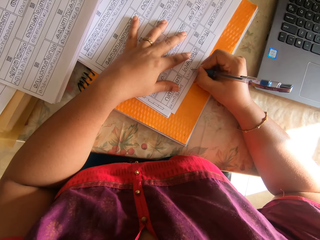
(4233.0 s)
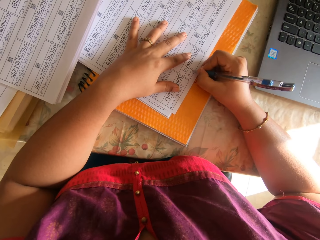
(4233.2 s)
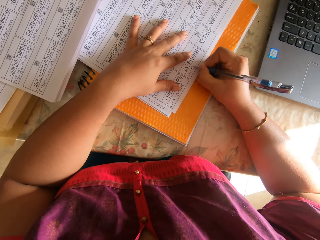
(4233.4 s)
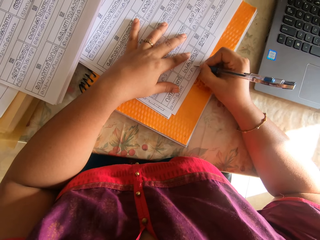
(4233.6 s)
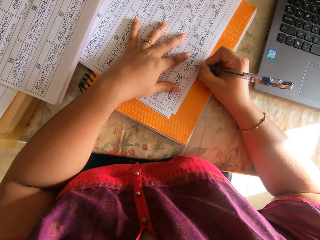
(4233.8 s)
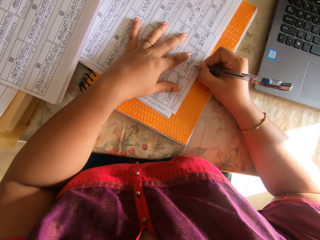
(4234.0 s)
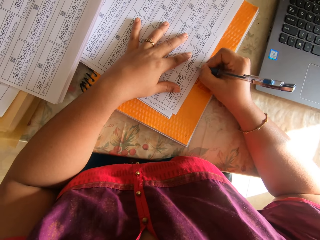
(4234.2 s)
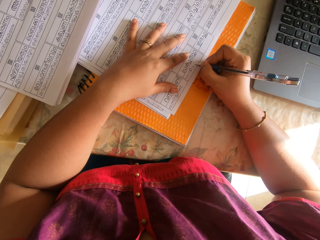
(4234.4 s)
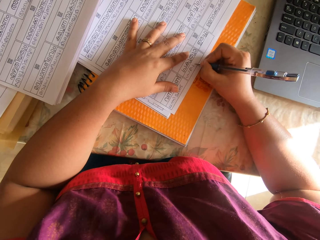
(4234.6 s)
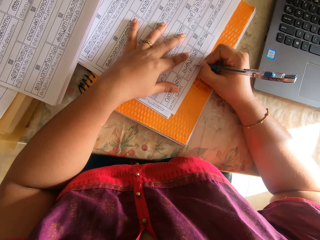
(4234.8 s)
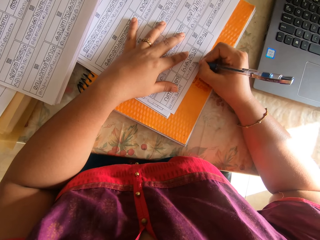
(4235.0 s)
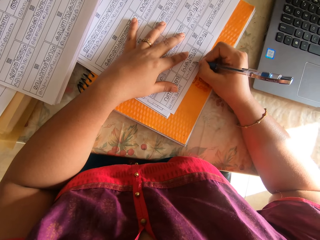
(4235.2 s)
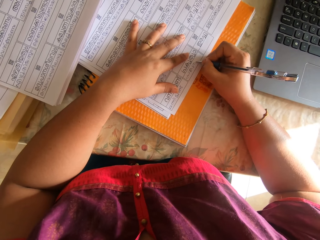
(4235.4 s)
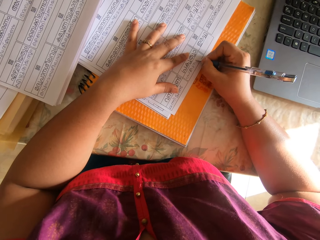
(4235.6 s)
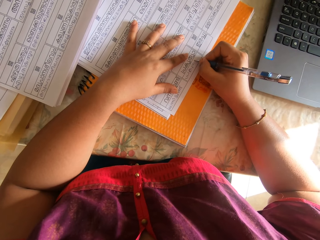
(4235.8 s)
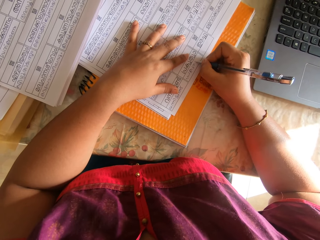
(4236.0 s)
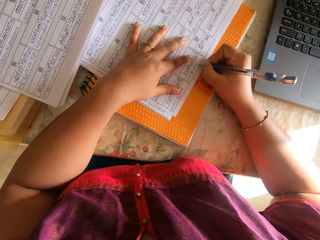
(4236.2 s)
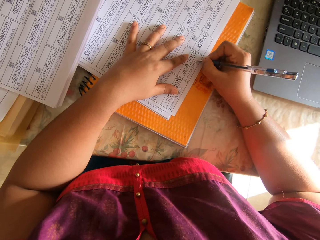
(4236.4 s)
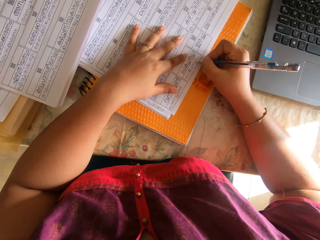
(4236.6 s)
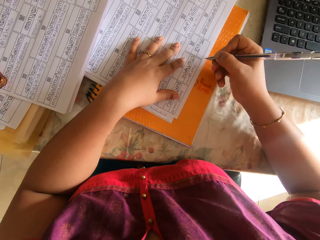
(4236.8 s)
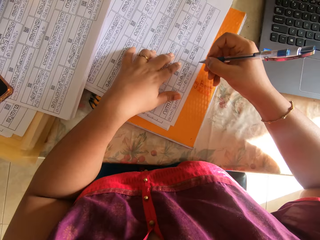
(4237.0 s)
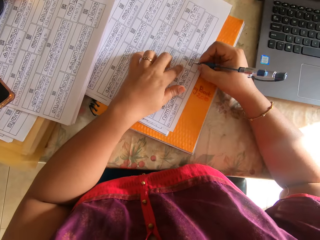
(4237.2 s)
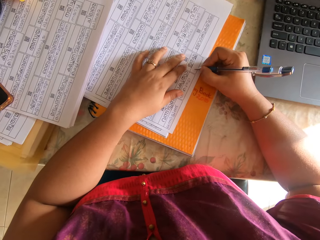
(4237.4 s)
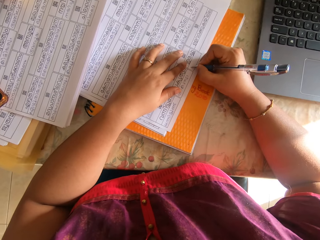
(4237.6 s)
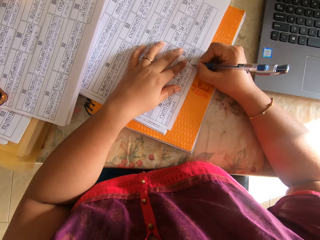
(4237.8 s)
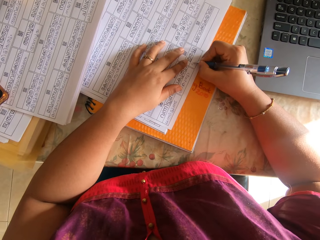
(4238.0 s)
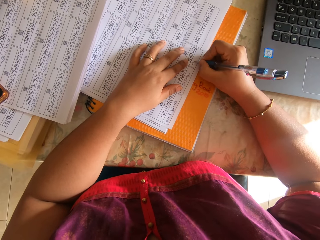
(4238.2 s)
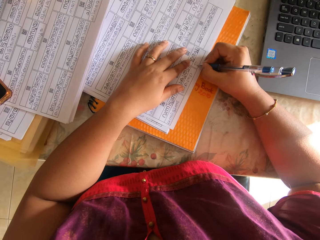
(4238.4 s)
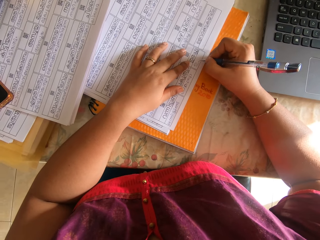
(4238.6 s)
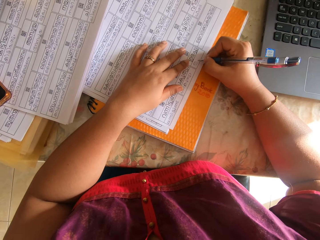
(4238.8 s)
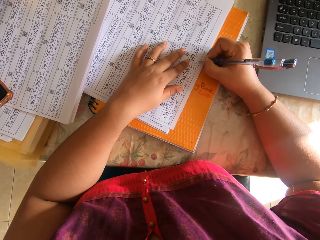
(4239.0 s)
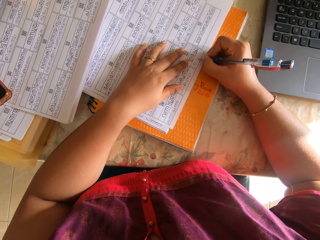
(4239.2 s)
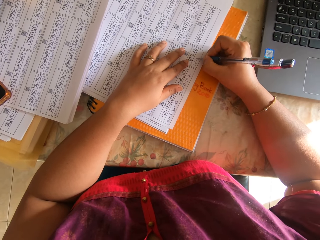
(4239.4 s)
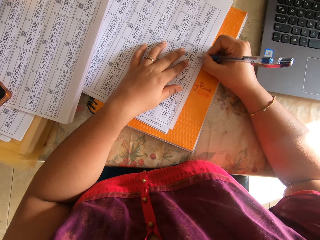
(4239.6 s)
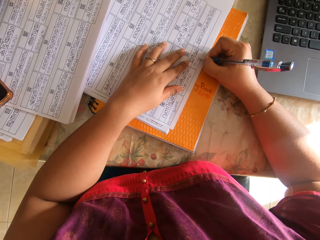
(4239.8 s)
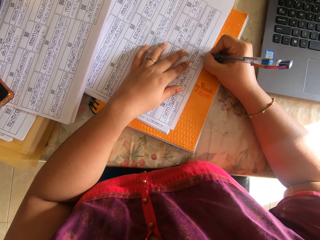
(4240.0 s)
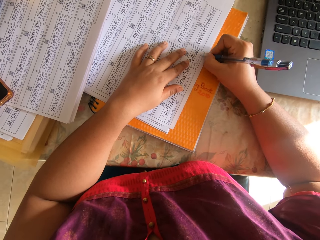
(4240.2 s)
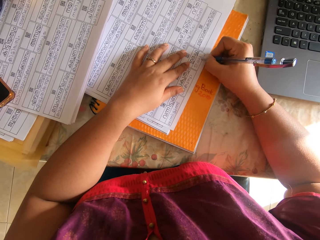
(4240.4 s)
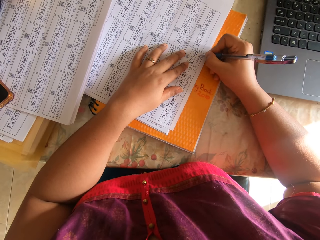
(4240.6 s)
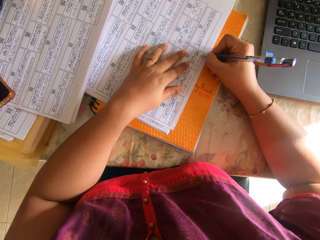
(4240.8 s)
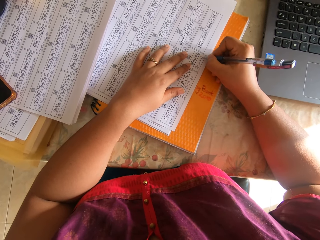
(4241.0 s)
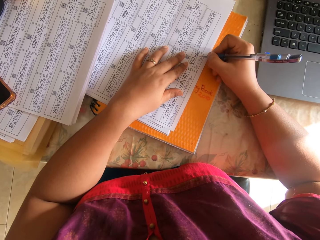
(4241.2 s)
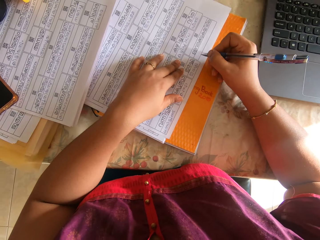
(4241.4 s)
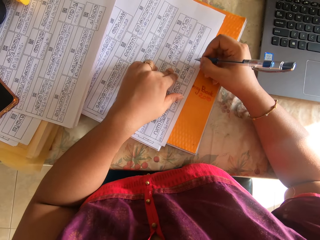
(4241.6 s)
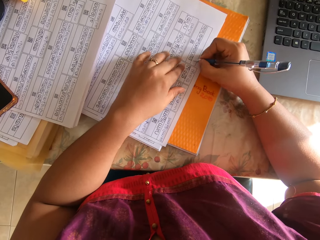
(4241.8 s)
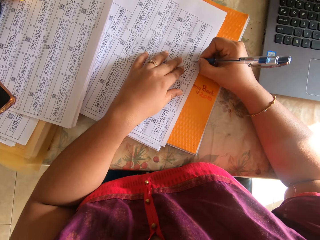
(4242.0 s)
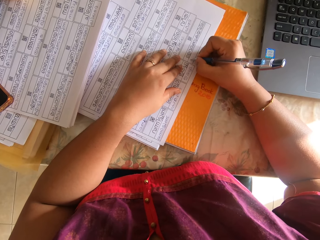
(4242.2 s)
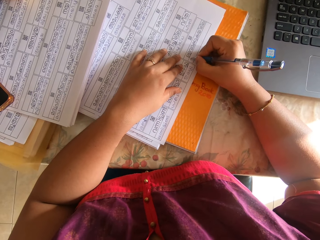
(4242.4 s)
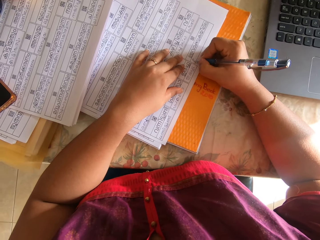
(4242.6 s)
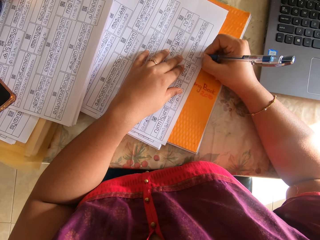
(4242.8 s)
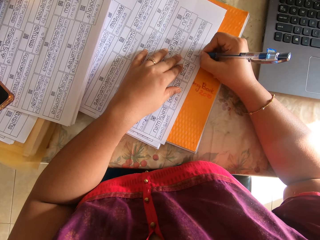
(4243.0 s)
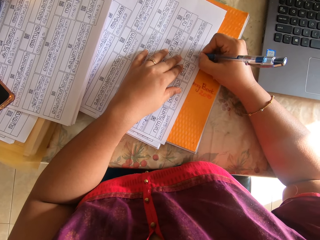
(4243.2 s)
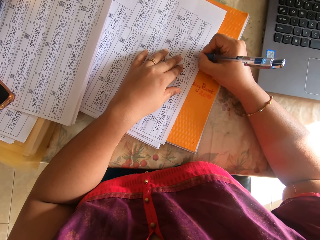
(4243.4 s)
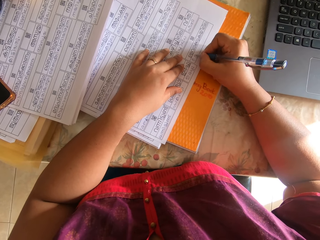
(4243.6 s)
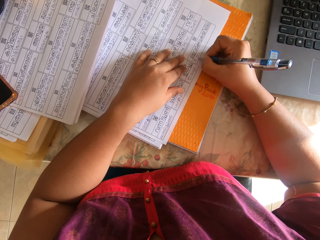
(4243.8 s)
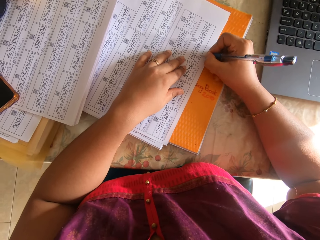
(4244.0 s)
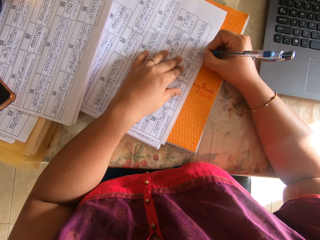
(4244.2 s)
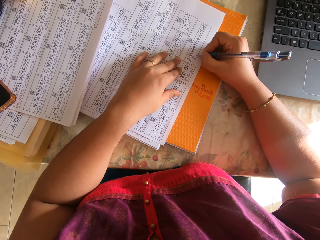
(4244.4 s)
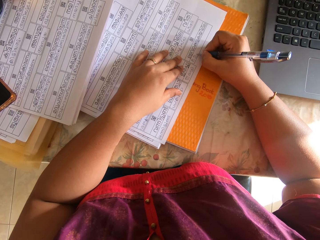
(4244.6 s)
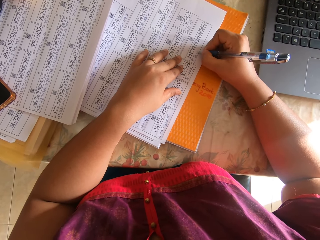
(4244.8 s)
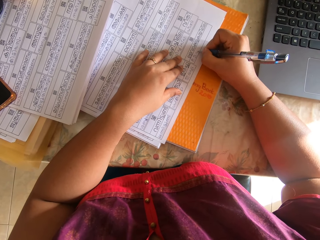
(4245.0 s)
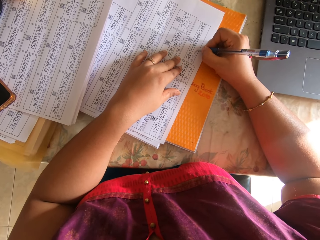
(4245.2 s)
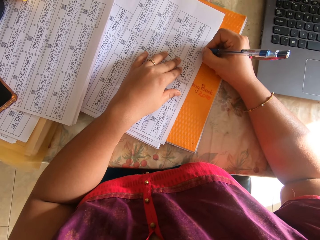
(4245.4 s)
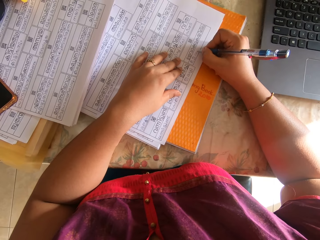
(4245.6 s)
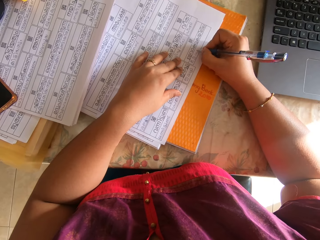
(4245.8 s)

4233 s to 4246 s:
The camera wearer moves the papers on the book on the table with her left hand. She writes on the paper on the book on the table with the pen in her right hand. She moves the papers on the book on the table with her left hand. She writes on the paper on the book on the table with the pen in her right hand.

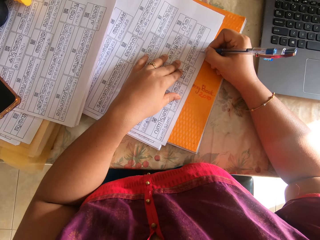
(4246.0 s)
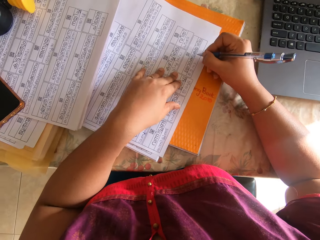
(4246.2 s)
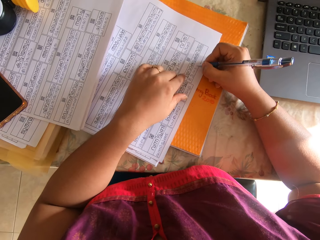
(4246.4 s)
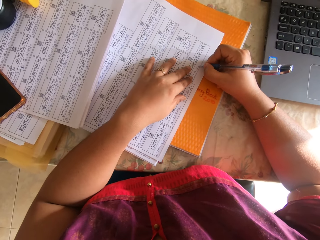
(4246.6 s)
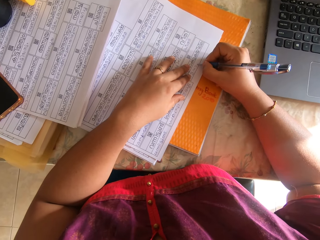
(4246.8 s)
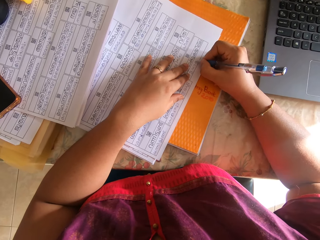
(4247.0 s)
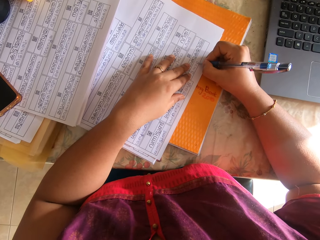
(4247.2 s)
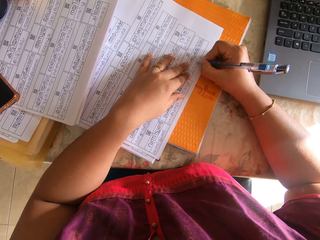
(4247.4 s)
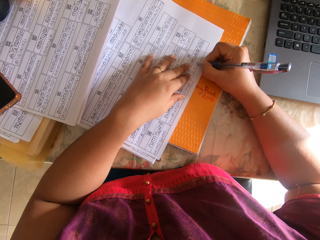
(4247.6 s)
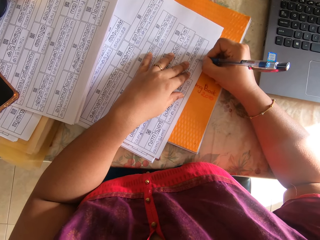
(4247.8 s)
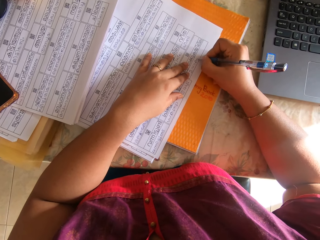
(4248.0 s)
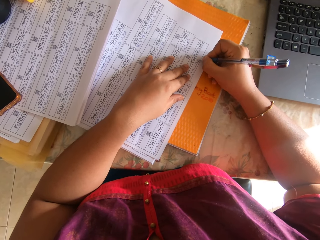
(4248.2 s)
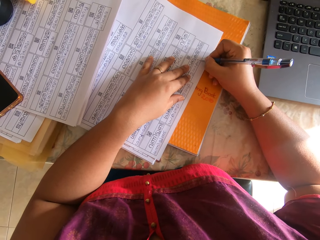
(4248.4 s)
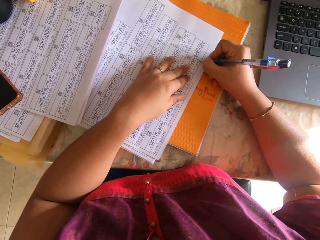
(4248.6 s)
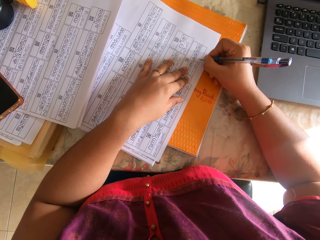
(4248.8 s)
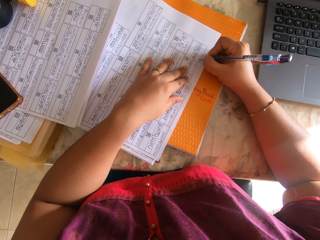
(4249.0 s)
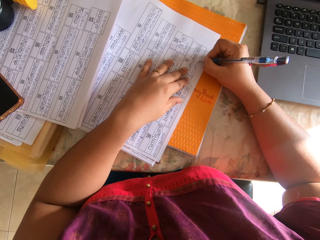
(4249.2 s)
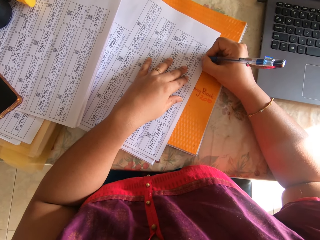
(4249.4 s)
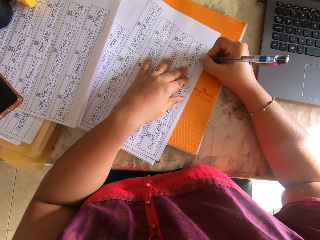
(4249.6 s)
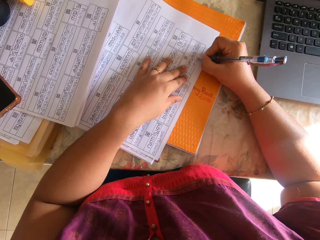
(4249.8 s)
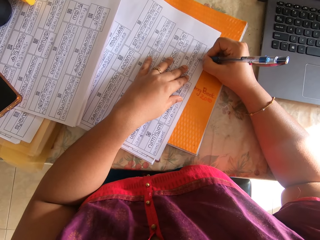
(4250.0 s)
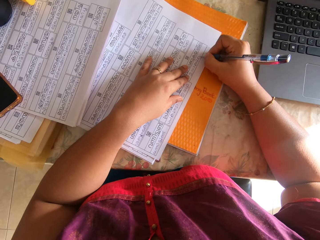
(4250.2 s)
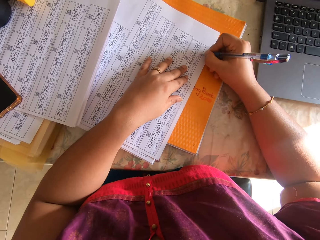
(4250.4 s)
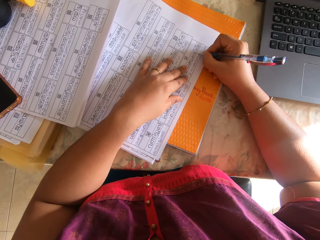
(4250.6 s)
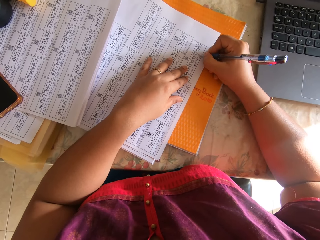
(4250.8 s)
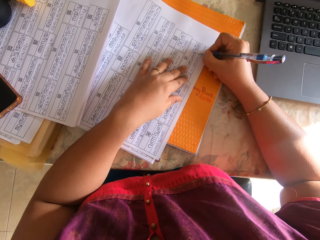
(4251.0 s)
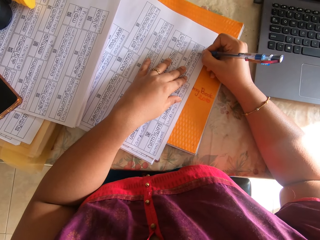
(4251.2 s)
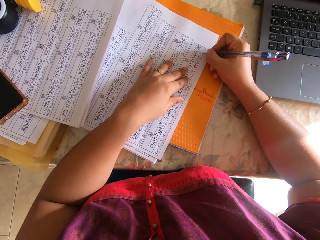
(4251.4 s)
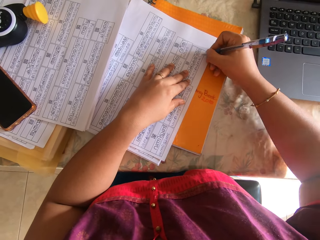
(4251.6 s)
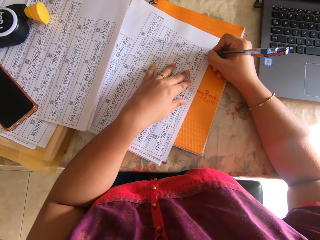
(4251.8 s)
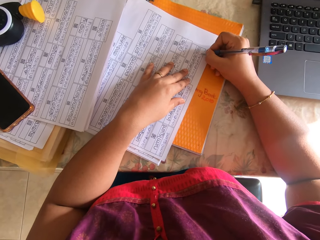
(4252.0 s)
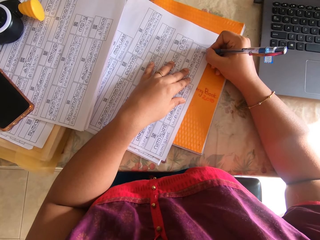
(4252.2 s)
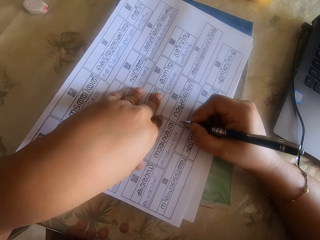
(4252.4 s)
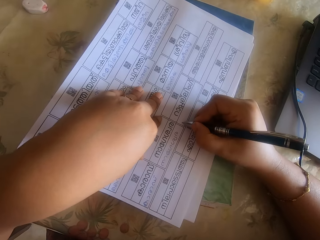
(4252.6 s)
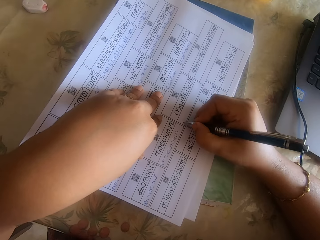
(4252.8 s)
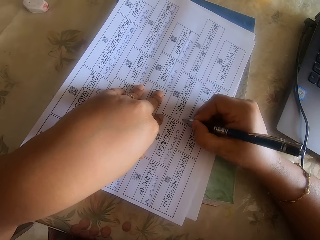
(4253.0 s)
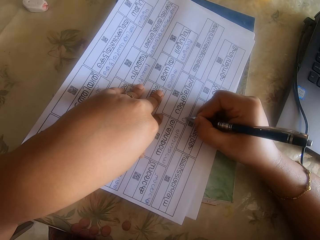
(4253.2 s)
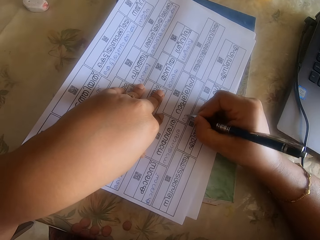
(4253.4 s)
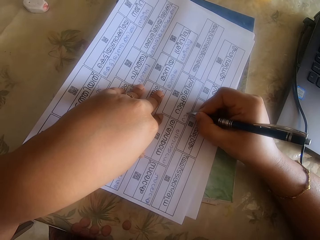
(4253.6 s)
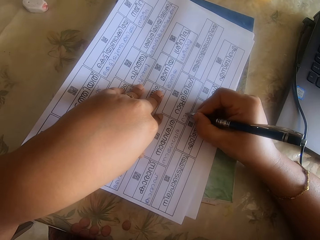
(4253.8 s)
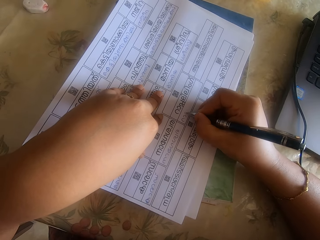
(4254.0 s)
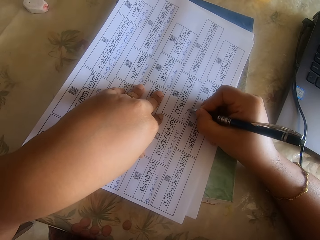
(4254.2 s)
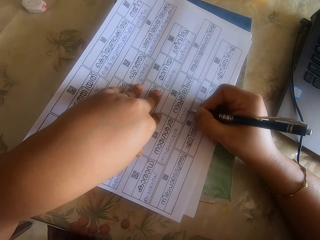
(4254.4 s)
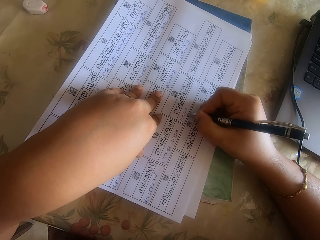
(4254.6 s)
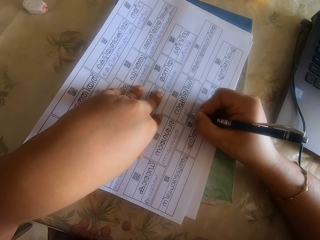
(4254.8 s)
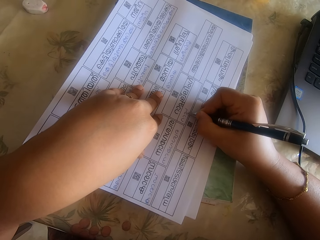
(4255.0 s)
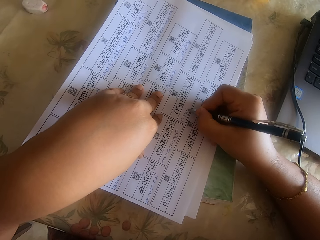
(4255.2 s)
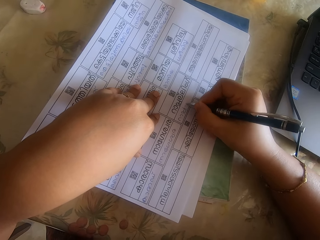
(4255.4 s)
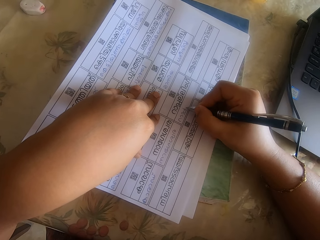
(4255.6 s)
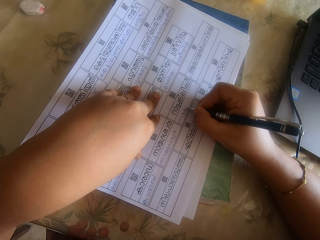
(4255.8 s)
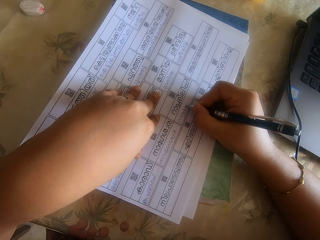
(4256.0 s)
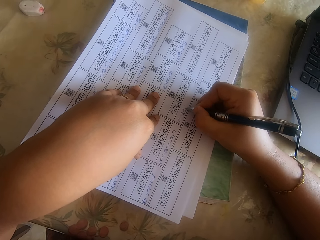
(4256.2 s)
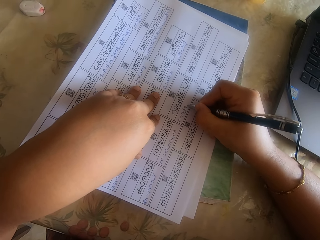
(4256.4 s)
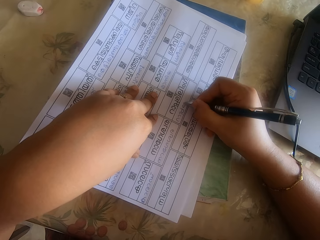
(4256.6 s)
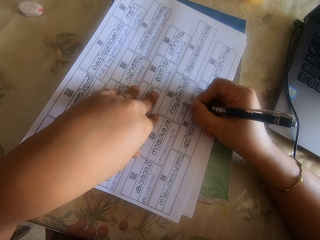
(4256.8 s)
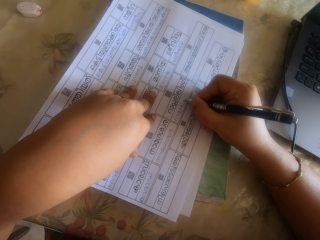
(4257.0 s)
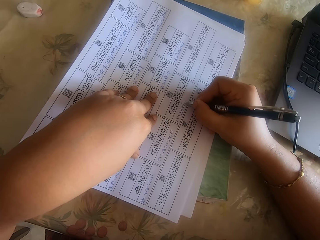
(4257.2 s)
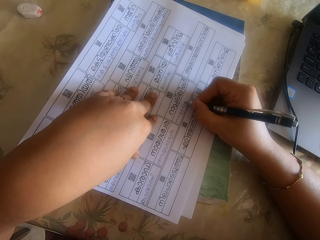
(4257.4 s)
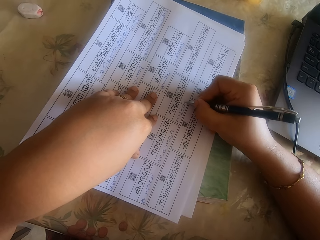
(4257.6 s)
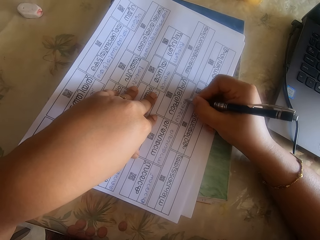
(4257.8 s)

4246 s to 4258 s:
The camera wearer writes on the paper on the book on the table with the pen in her right hand.
